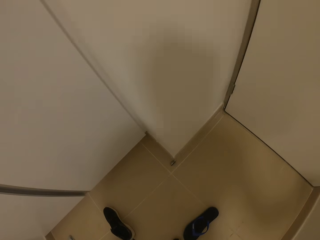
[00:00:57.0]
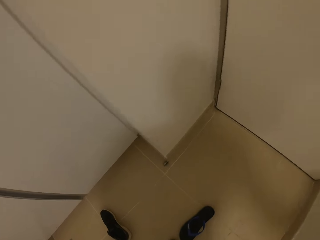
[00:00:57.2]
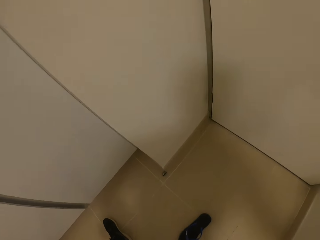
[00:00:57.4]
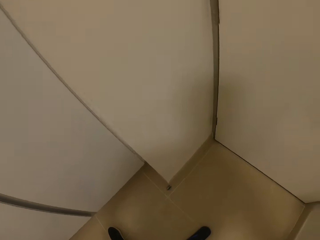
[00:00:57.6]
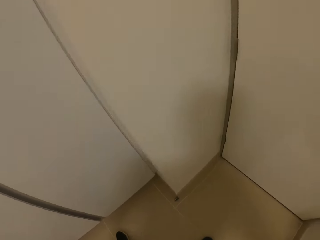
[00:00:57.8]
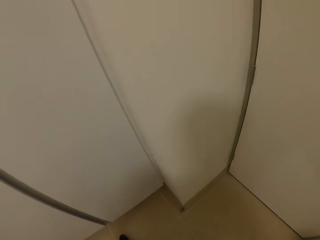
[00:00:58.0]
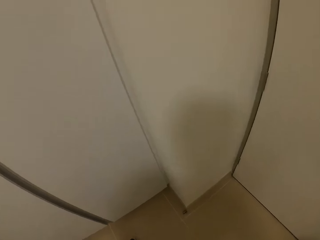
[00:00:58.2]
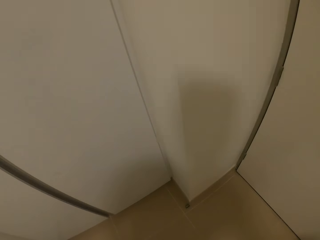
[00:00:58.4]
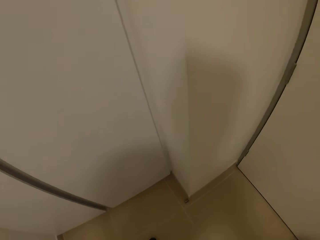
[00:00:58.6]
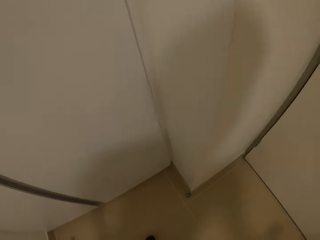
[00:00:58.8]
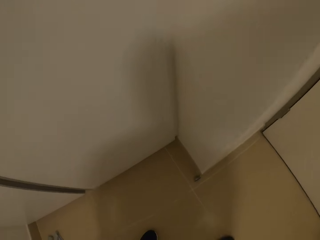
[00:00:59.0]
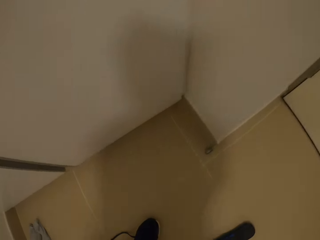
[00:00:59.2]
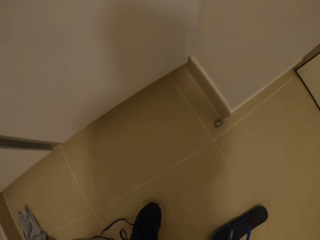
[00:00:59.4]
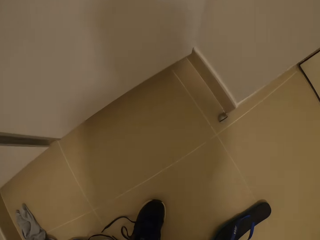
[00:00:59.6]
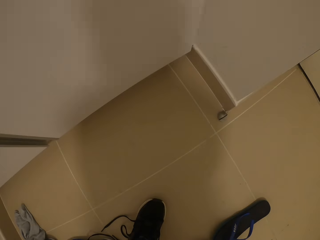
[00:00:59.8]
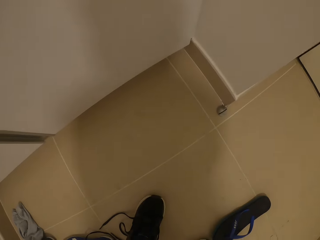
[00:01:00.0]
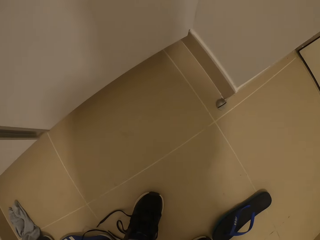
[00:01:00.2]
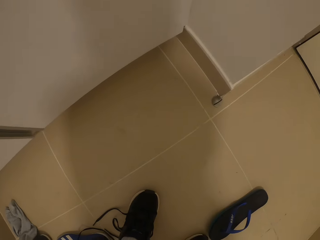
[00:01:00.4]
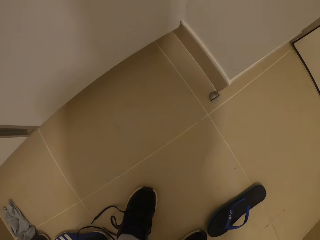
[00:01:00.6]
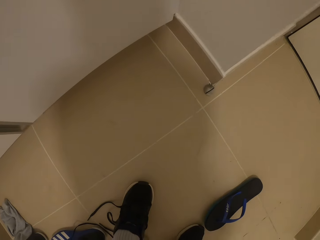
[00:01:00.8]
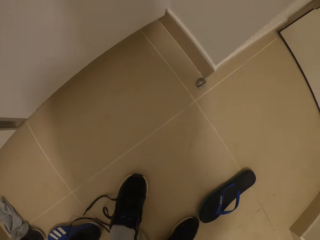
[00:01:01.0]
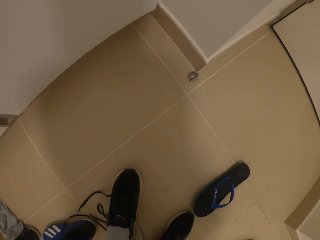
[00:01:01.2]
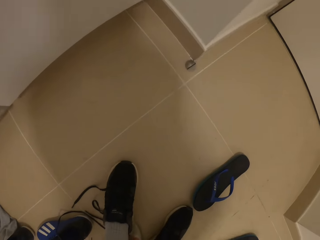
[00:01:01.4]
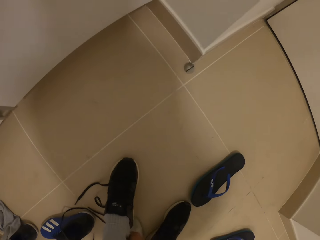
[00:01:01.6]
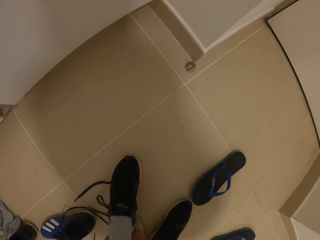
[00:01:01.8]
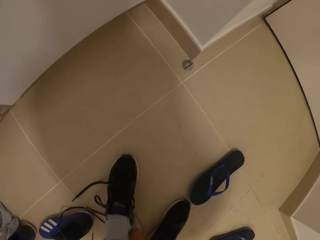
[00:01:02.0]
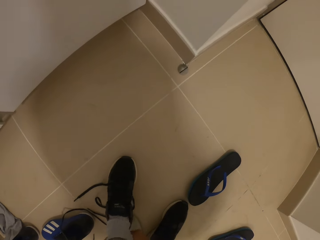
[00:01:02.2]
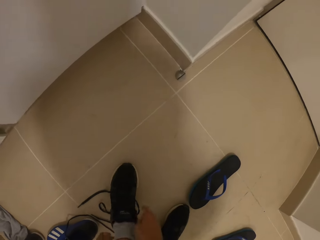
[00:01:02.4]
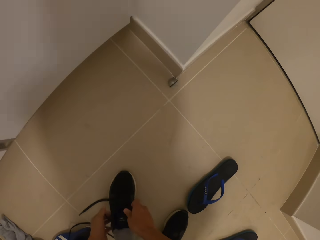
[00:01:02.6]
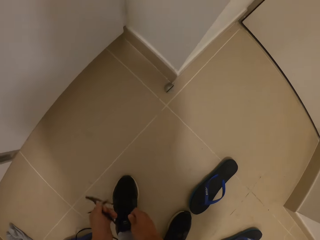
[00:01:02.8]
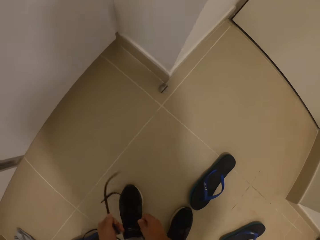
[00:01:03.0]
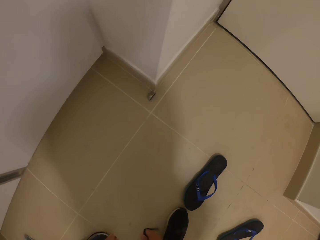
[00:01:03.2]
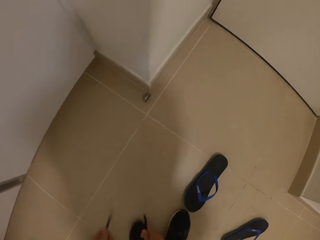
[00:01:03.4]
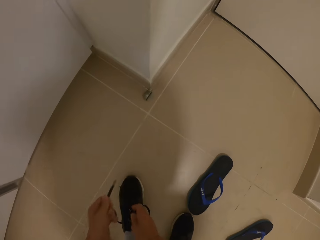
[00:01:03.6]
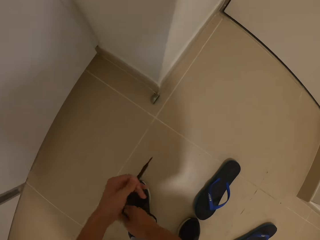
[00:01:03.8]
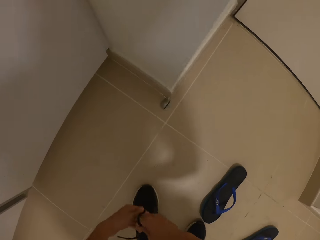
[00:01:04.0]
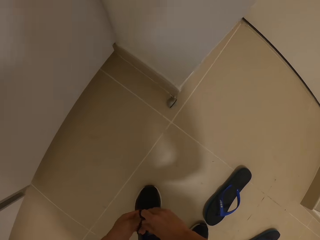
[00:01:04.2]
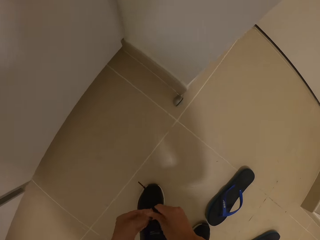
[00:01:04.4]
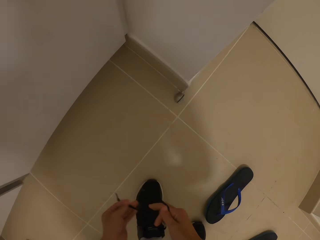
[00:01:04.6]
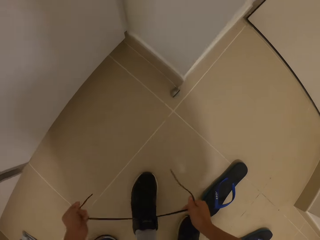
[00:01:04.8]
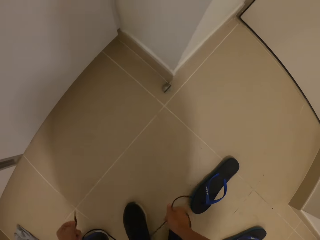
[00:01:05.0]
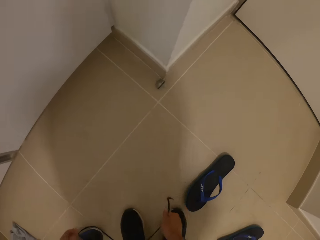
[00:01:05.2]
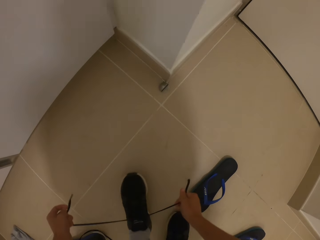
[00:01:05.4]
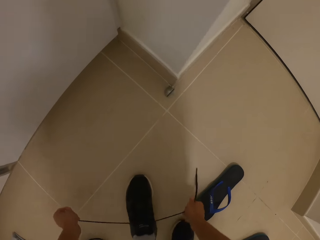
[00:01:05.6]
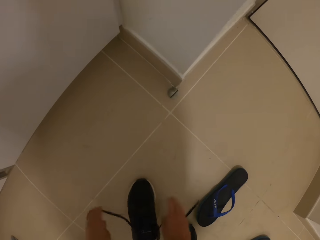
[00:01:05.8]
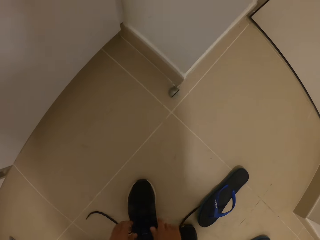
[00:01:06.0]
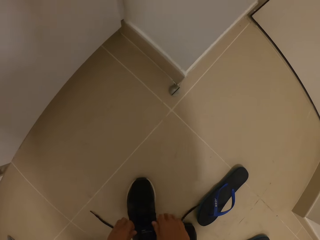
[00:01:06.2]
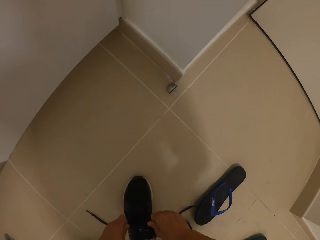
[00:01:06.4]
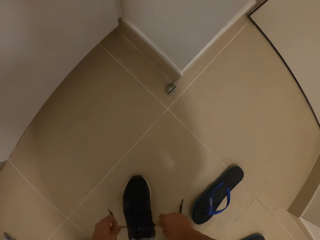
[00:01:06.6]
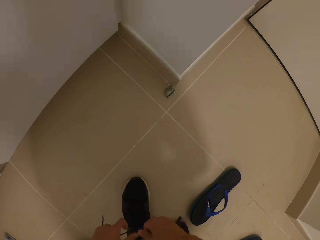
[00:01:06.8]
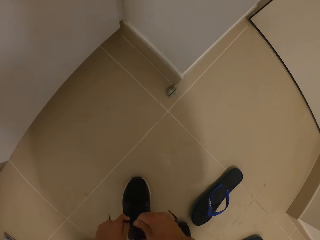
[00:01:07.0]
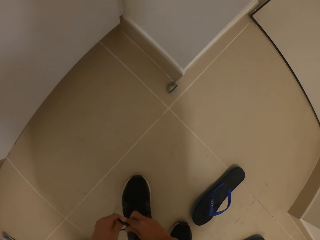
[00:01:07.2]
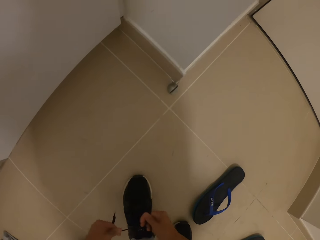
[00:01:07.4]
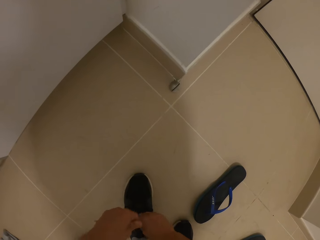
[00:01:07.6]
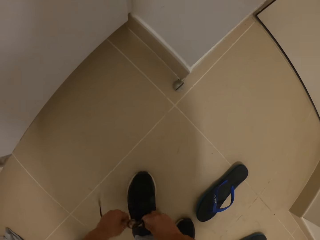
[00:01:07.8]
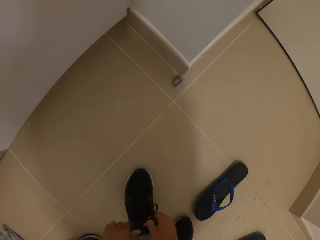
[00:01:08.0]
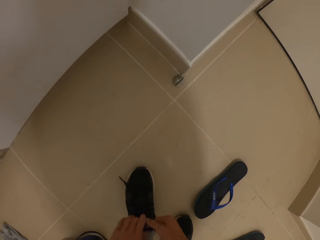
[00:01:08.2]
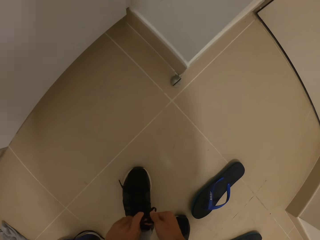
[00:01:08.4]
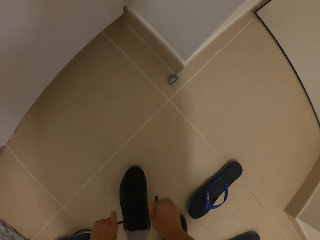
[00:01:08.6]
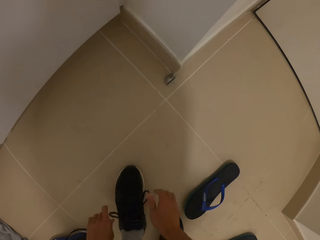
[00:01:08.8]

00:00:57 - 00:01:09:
The camera wearer looks around. She wears the sock on her foot. She wears the shoe. She ties the shoe laces.

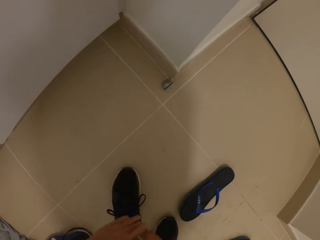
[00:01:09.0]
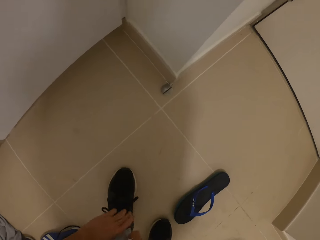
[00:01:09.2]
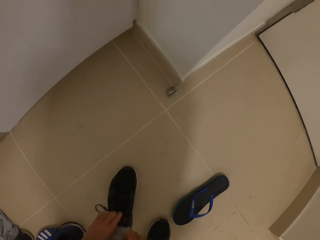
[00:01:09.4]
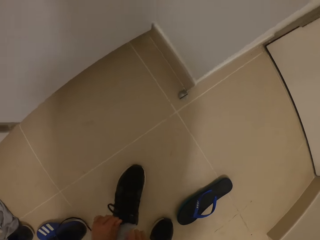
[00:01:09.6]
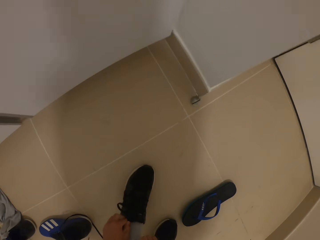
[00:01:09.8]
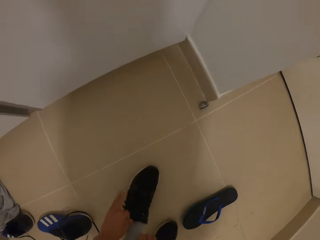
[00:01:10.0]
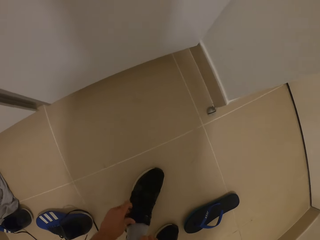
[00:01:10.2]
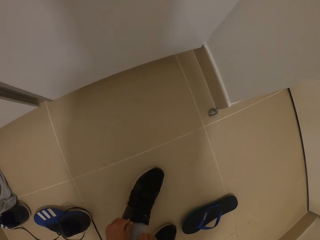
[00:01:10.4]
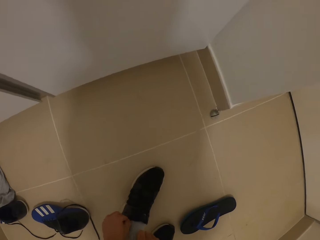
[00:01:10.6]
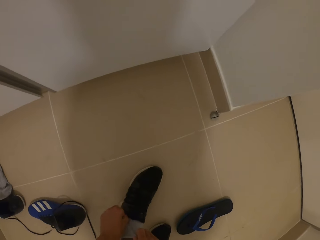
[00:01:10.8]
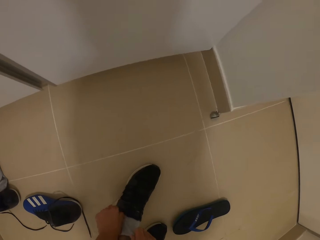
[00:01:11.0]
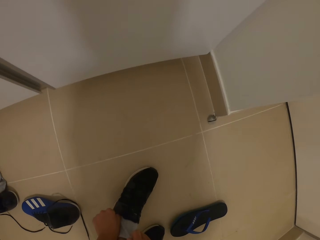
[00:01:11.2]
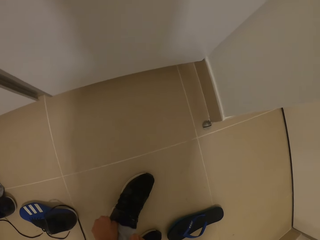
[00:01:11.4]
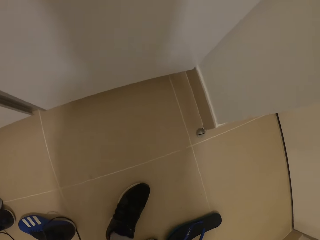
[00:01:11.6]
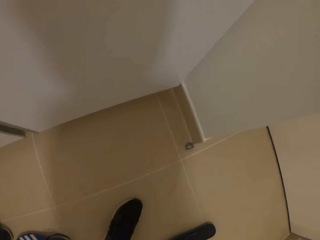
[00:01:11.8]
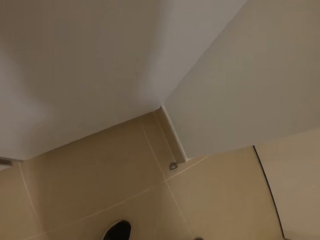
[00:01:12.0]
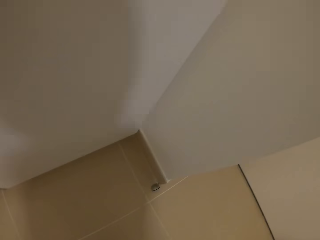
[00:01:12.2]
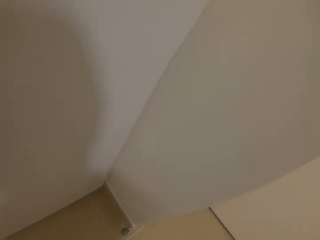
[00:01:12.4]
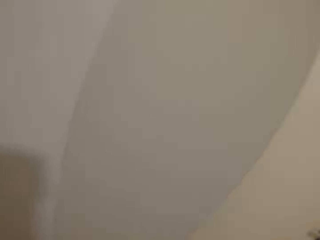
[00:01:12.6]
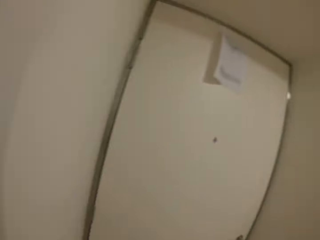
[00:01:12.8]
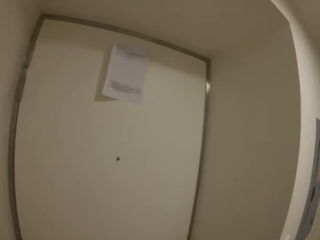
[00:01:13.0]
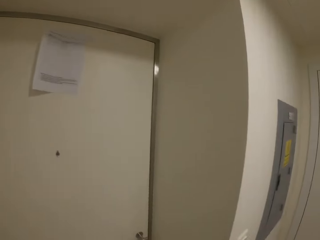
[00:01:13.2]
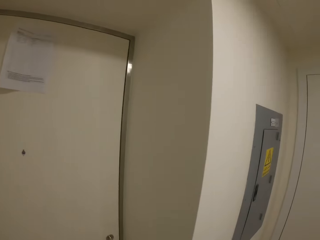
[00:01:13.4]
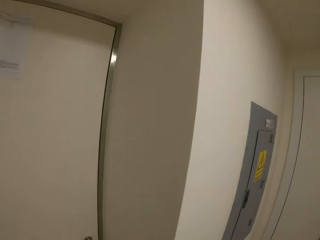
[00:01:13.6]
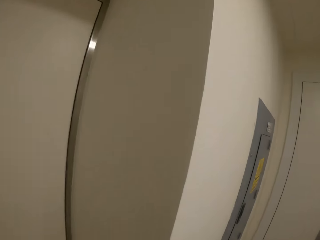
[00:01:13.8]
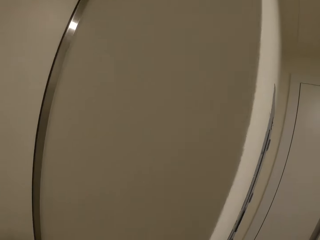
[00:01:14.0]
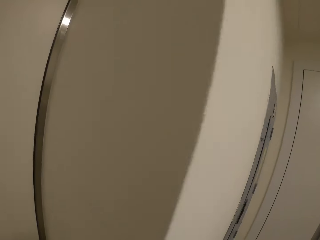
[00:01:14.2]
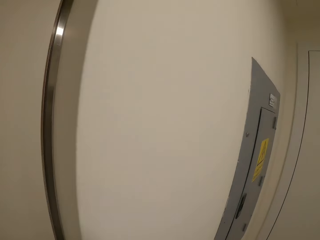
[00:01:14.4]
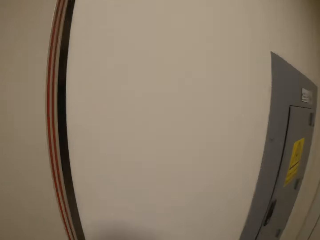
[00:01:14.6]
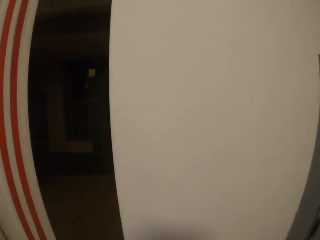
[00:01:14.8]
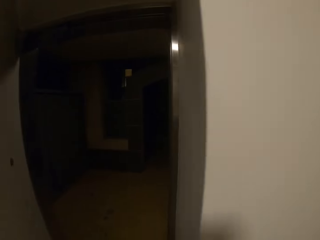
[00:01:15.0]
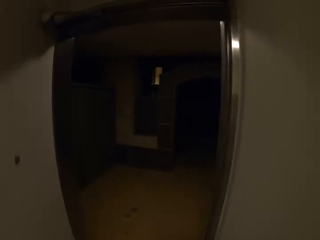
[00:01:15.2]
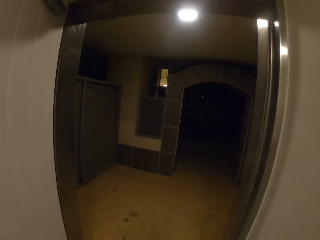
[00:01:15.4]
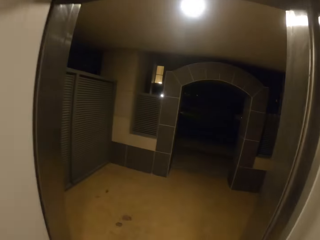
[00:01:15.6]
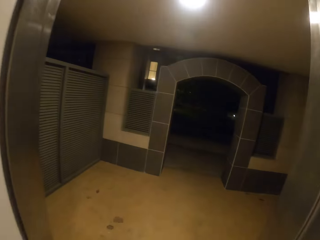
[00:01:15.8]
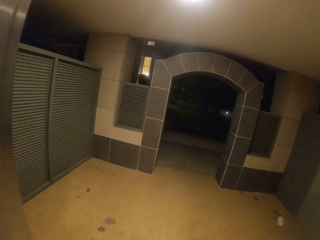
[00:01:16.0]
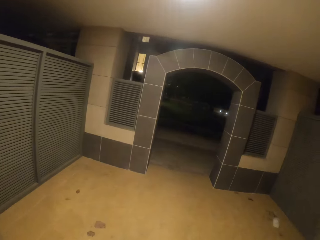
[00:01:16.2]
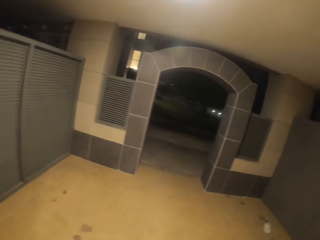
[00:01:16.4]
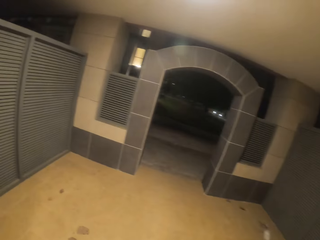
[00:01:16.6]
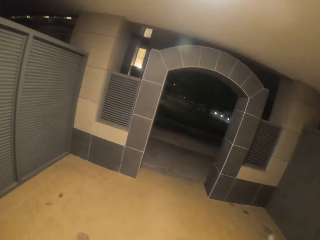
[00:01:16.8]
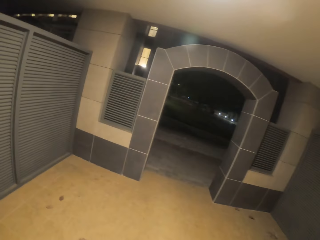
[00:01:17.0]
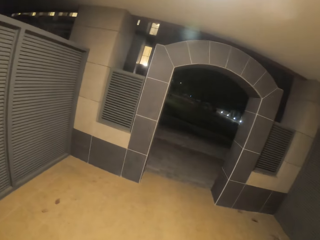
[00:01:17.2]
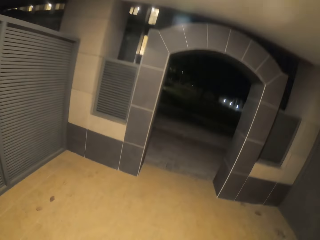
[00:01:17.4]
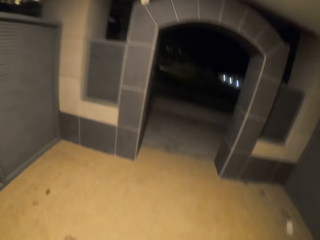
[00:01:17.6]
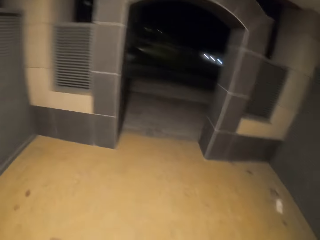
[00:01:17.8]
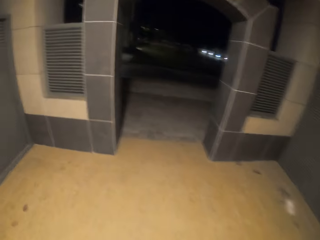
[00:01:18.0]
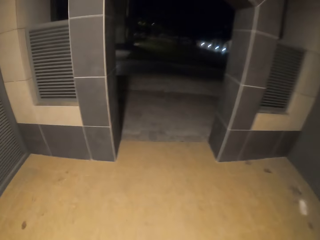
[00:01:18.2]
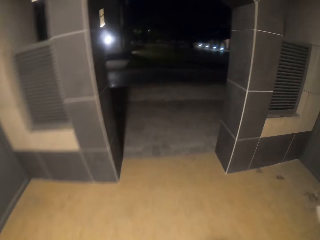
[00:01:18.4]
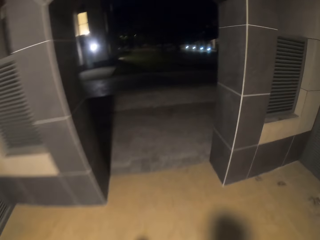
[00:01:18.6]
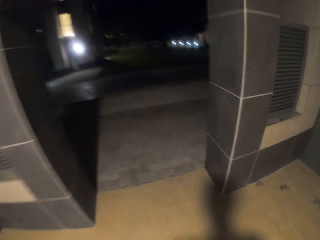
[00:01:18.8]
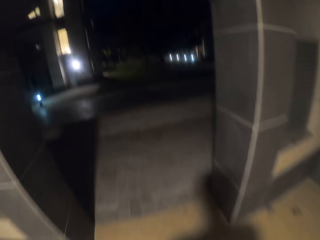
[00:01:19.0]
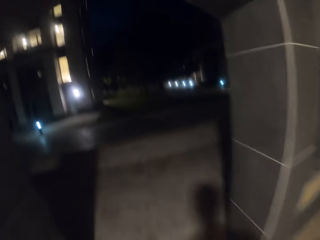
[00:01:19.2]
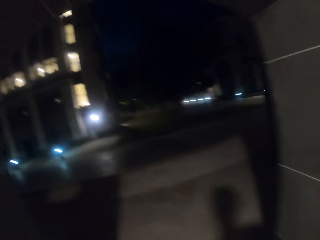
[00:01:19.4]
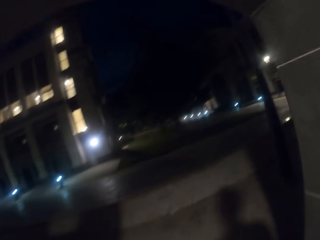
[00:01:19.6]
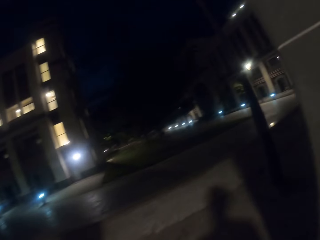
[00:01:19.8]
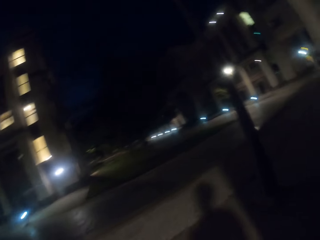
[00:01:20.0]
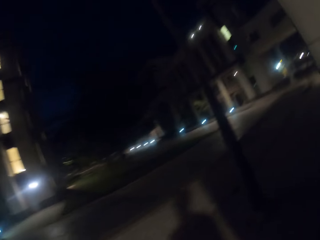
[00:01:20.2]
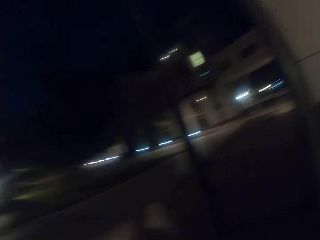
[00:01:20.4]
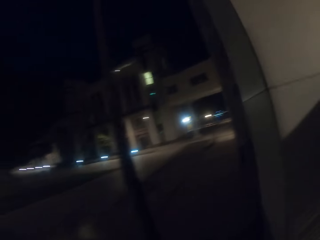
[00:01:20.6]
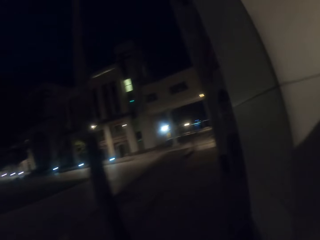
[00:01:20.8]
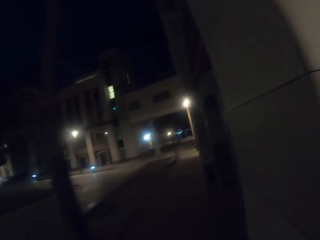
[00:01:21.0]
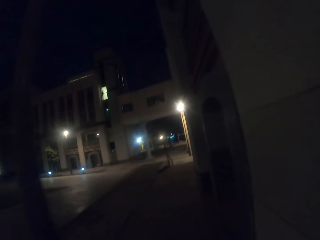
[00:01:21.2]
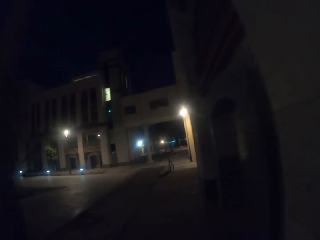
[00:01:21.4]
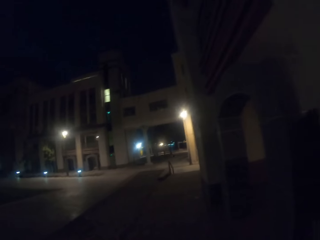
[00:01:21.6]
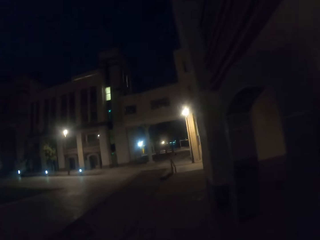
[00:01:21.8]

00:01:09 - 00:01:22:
The camera wearer looks around. They open the house door. They walk outside the house.
